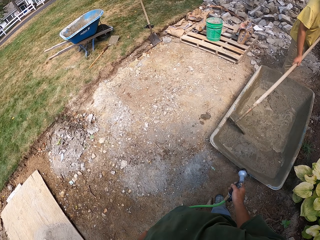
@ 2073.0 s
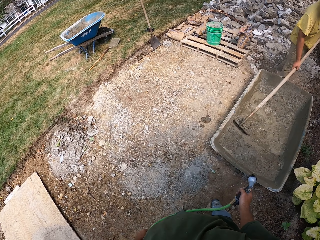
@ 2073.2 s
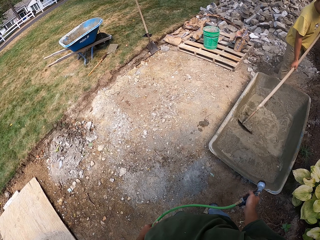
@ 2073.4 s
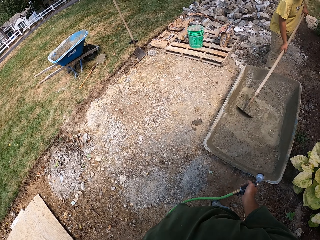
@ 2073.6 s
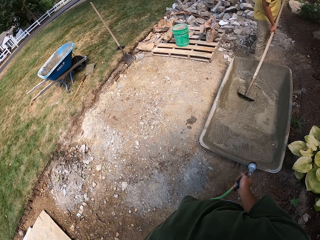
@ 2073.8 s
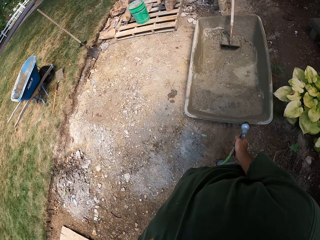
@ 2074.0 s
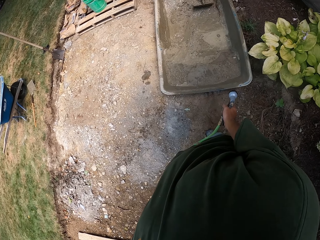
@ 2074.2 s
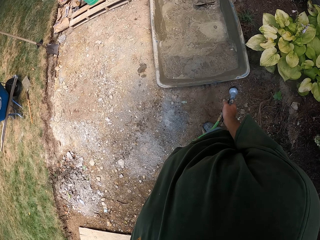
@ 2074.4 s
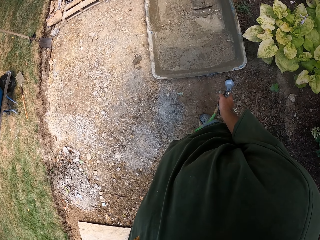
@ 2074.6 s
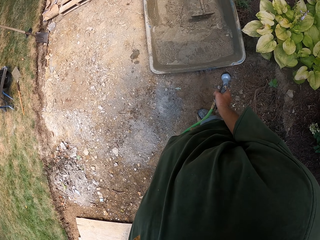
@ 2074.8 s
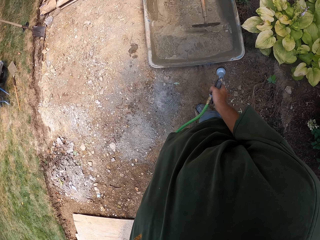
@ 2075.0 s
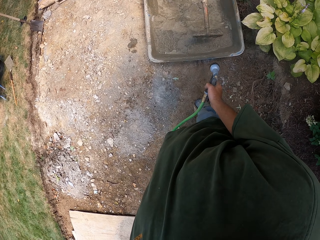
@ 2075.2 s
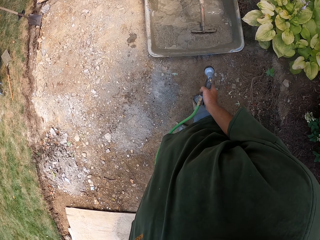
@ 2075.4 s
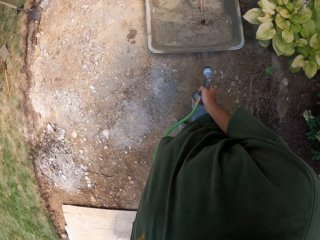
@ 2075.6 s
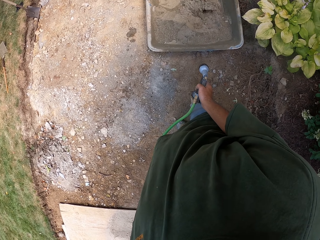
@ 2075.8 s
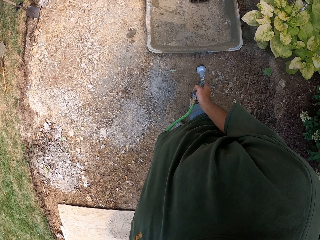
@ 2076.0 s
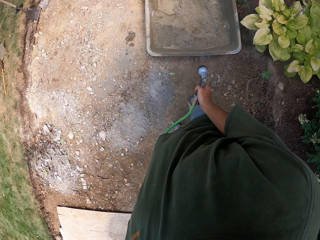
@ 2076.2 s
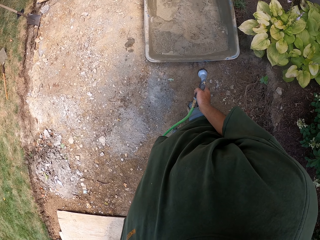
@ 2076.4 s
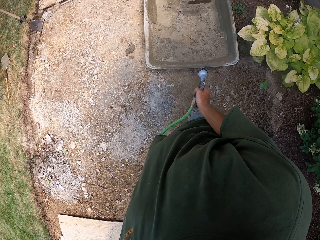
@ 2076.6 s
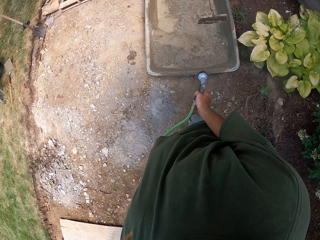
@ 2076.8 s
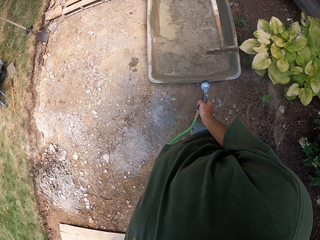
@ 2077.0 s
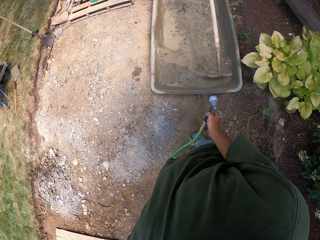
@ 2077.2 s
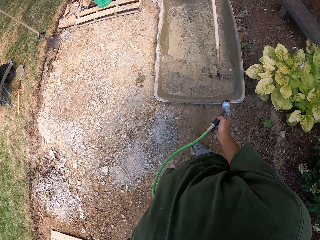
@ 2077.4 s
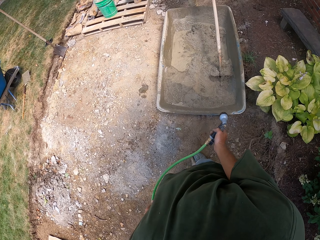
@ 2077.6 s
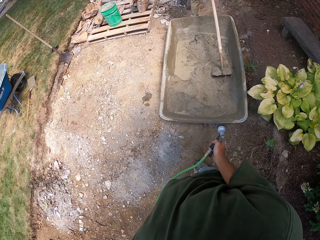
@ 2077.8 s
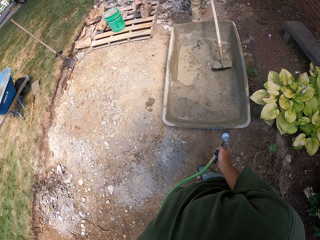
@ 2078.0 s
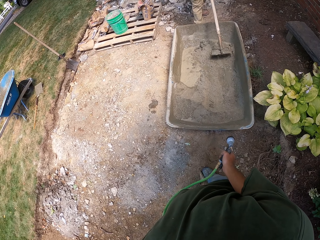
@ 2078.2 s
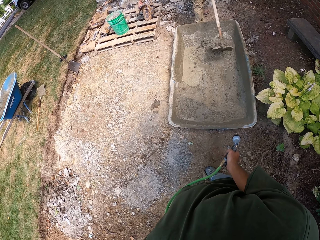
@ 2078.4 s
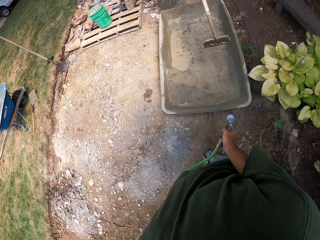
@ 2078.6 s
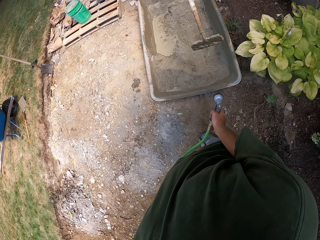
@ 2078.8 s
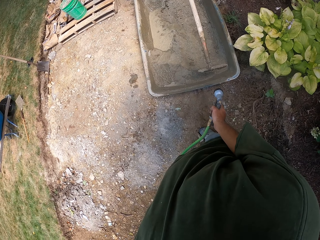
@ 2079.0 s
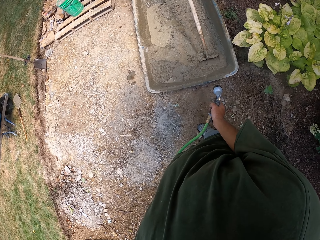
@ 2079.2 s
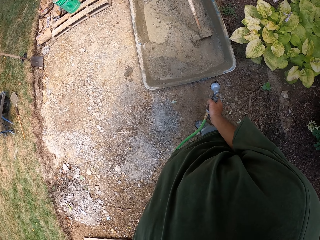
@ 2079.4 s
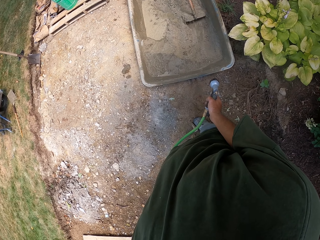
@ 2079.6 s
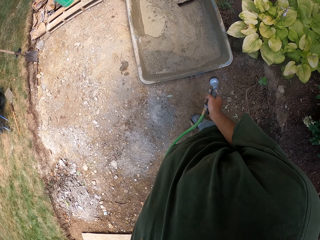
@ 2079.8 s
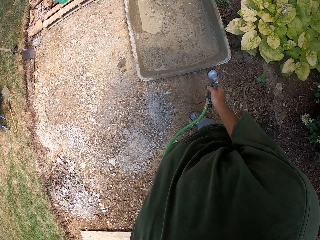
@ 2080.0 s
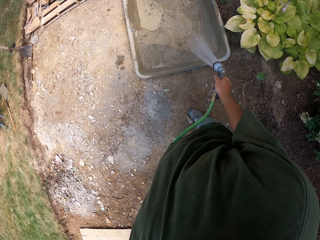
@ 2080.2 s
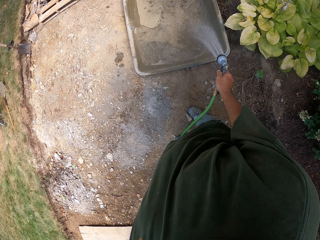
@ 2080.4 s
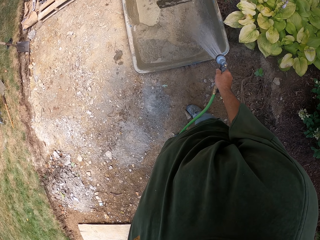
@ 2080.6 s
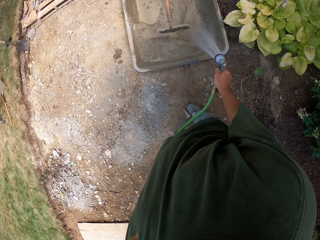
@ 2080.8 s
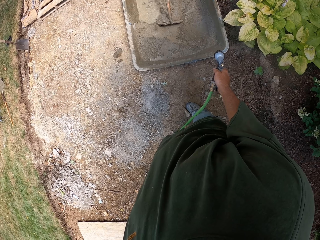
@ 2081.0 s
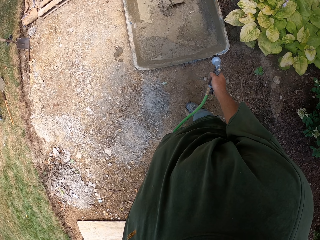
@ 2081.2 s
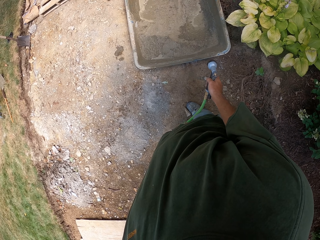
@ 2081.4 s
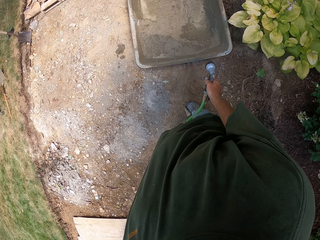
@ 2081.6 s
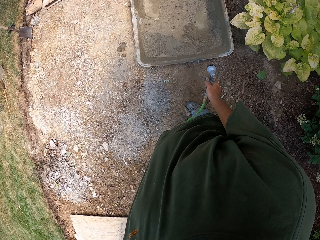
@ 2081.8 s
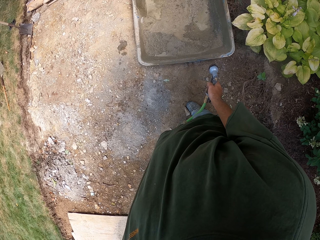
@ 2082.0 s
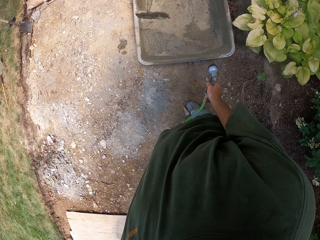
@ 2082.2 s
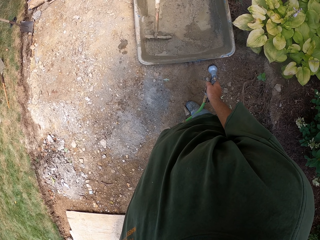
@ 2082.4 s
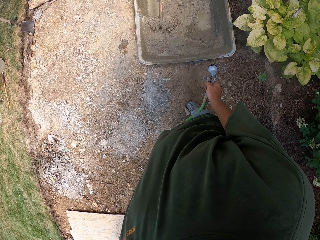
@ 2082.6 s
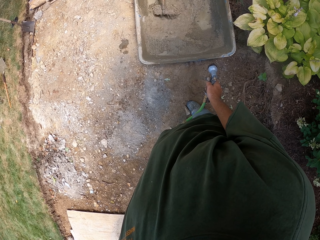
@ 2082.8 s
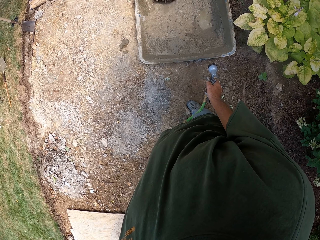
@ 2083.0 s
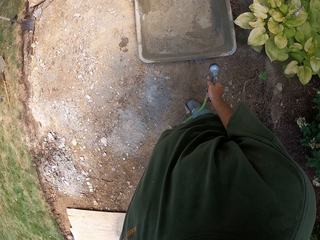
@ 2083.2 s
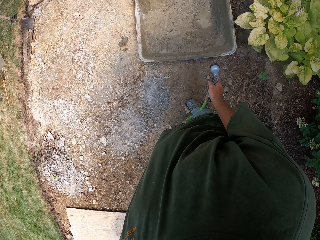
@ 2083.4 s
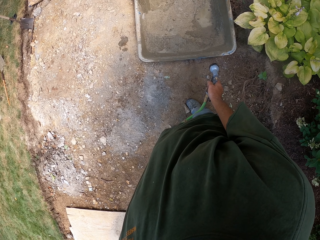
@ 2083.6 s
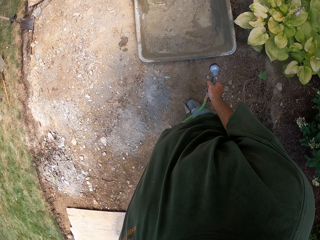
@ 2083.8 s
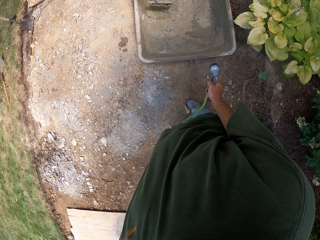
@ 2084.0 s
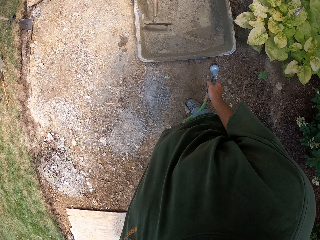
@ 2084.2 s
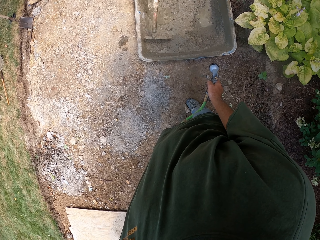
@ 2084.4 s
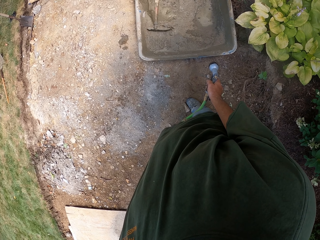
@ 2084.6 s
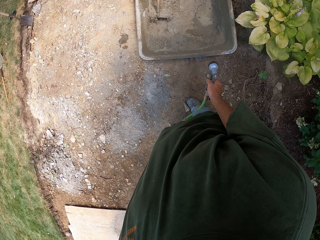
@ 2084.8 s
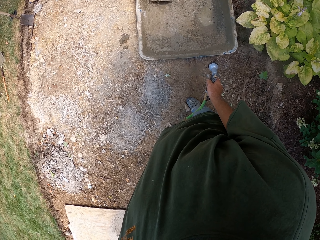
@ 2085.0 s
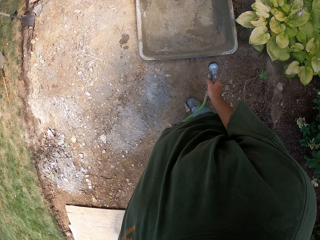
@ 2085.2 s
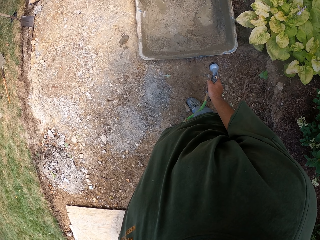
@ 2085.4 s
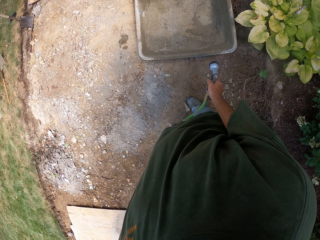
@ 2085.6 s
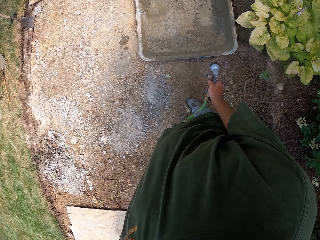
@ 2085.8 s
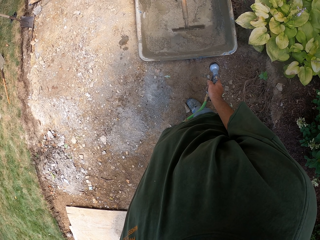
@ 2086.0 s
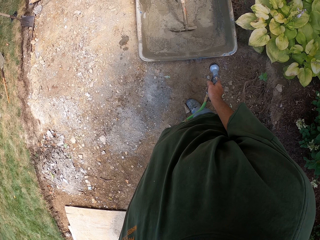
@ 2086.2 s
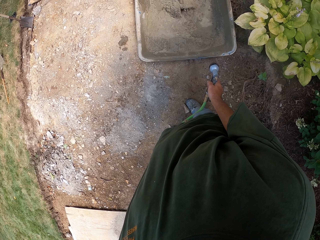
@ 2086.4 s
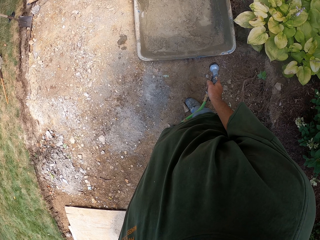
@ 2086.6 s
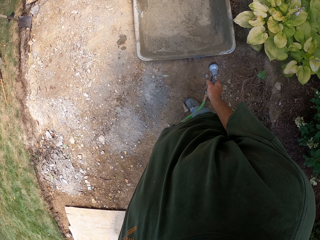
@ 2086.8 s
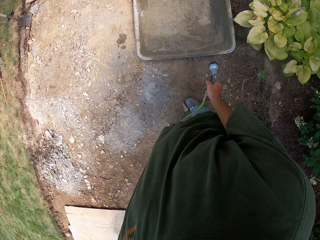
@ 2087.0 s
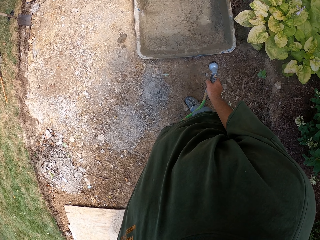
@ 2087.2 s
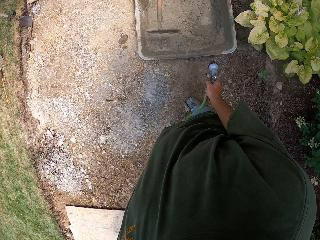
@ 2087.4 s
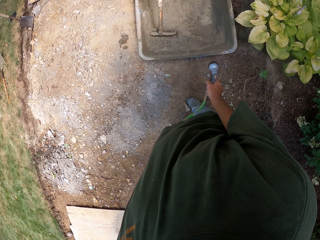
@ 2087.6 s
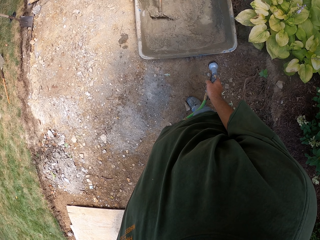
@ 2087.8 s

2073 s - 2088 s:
The camera wearer looks around. They open and close the tap. They pour water in the container. They look around.

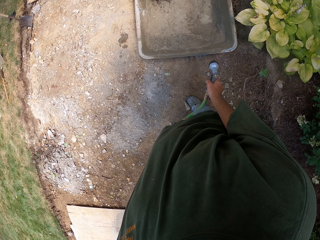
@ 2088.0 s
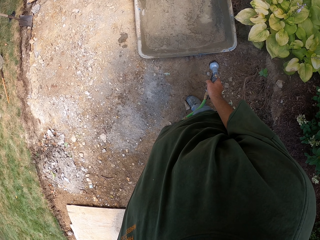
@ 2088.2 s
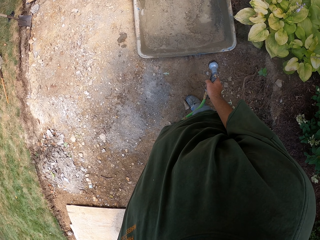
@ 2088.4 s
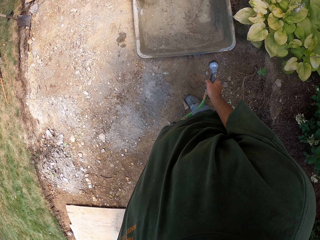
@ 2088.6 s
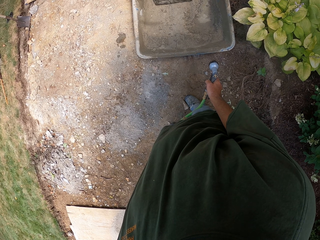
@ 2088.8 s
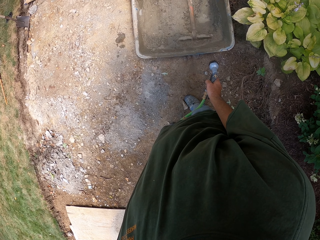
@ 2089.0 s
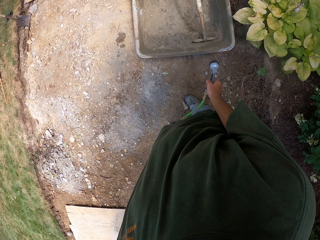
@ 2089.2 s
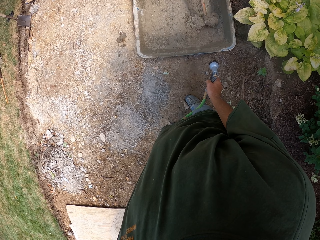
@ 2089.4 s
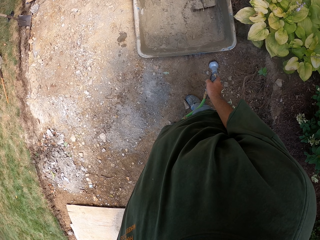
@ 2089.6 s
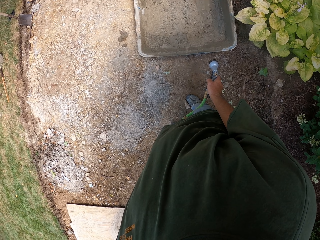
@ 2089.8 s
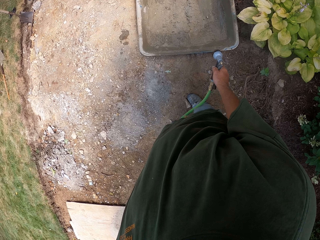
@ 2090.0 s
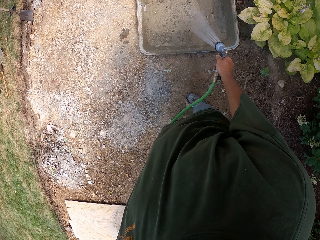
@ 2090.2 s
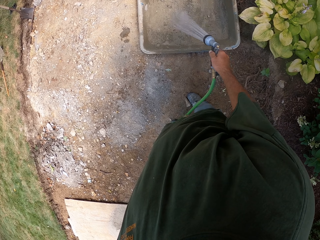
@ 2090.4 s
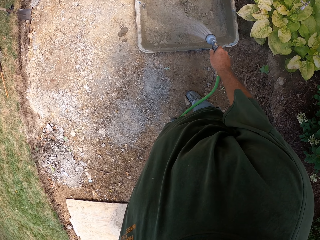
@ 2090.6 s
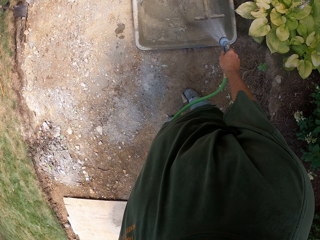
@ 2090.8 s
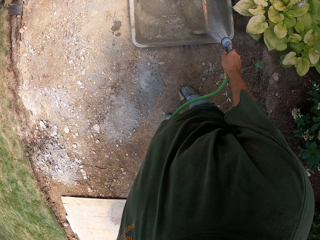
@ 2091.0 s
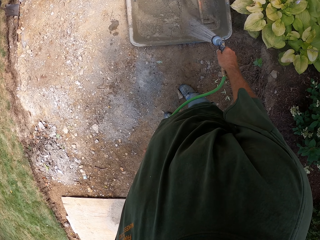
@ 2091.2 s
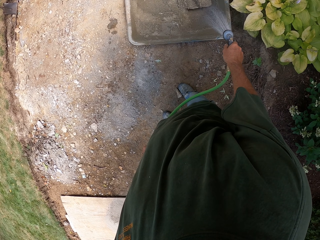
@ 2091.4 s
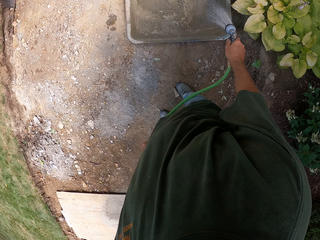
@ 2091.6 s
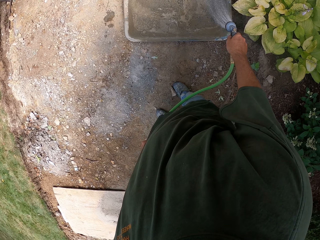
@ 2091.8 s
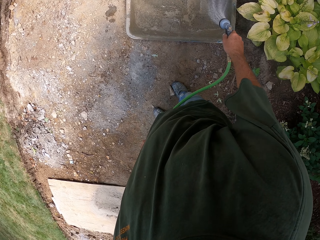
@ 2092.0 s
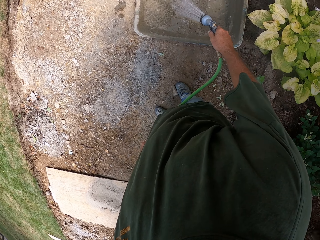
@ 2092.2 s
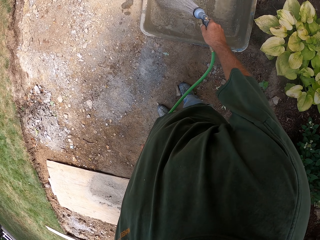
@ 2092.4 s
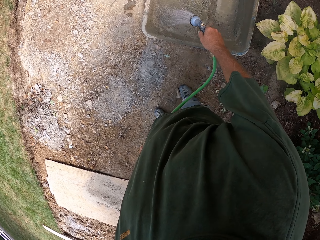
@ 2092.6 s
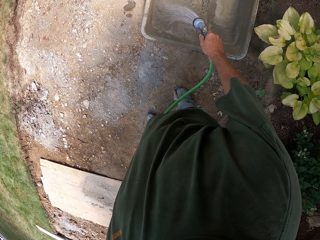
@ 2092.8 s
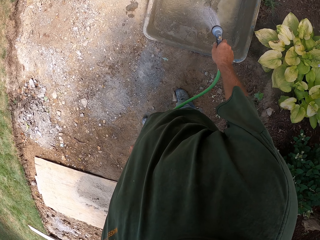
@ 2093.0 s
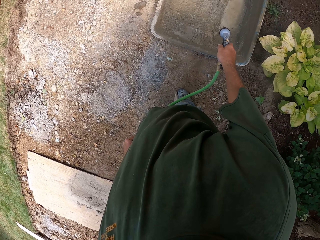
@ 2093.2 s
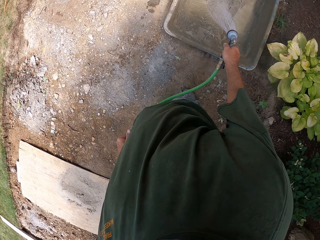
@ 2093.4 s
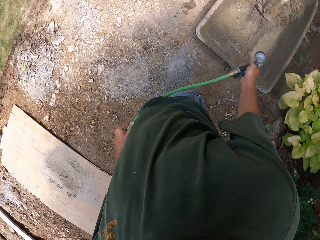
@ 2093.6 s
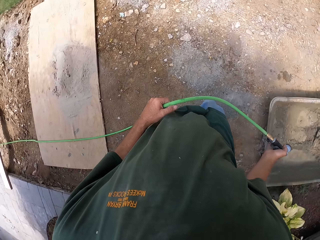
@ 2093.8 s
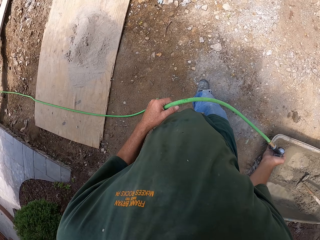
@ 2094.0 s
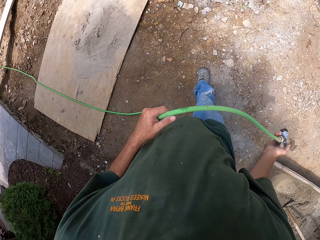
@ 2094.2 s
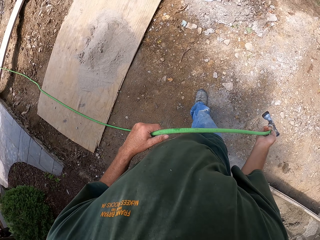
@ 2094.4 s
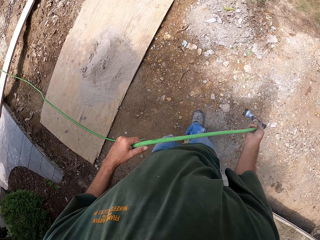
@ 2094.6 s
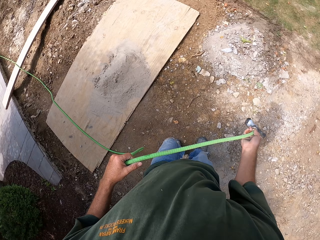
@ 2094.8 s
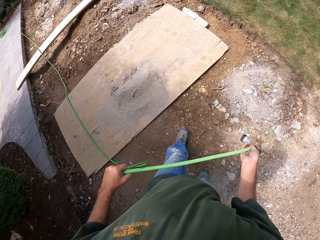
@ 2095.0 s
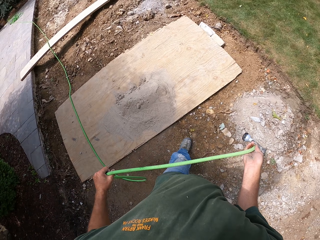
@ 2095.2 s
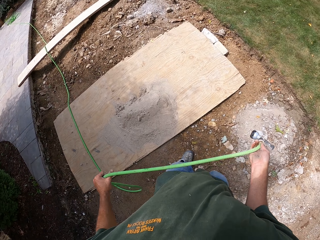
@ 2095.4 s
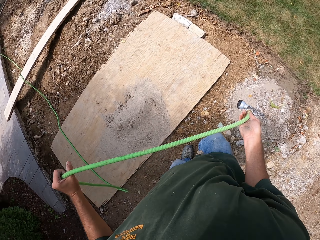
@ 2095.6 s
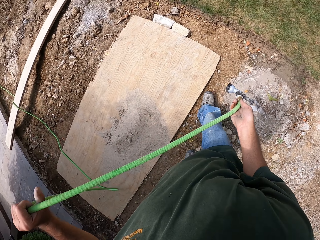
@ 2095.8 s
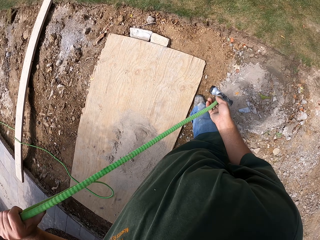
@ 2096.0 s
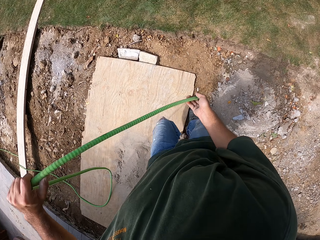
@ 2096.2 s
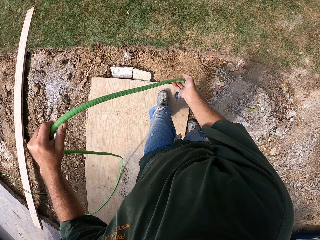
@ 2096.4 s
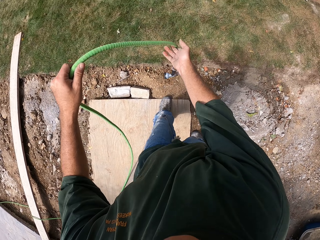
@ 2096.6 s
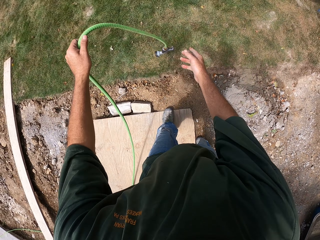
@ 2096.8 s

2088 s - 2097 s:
The camera wearer opens the tap. They pour water in the container. They turn around. They walk around the compound. They drop the hose.
